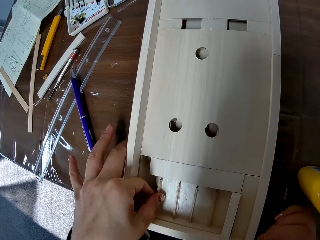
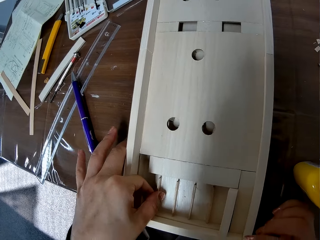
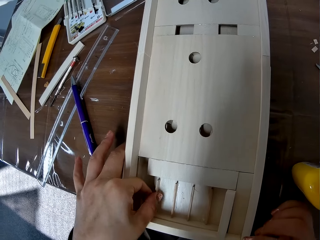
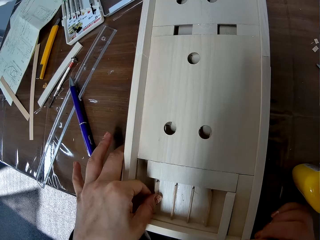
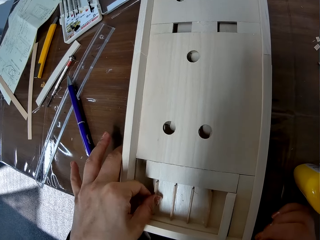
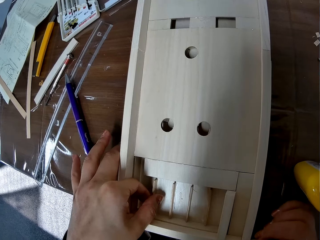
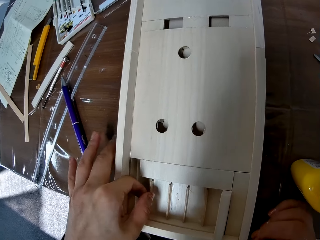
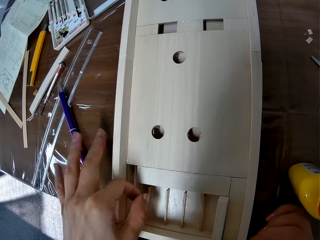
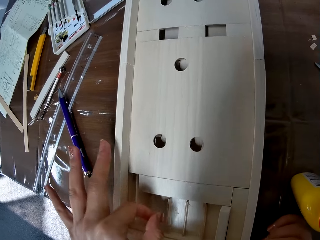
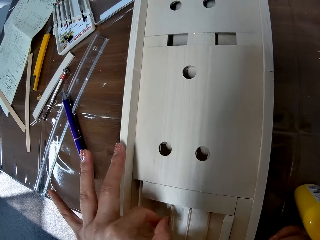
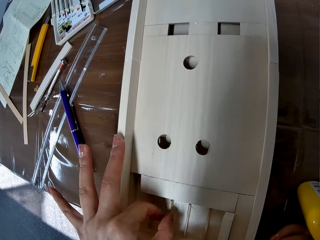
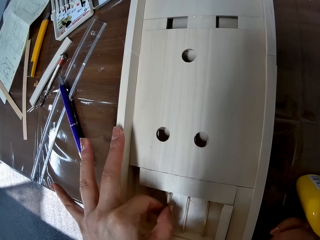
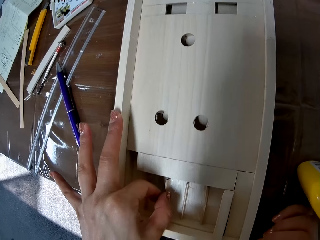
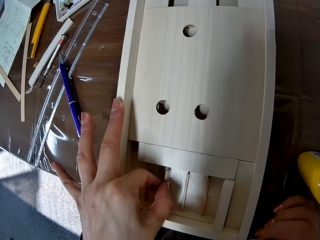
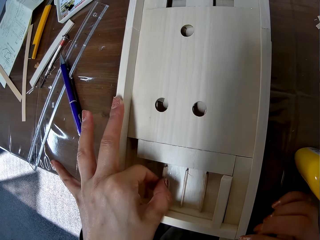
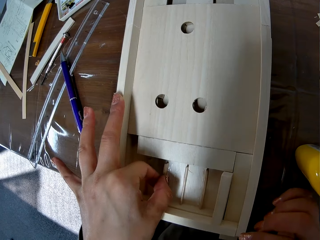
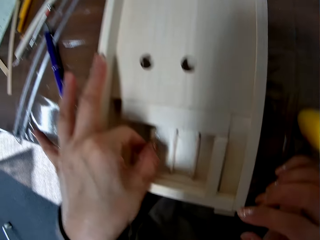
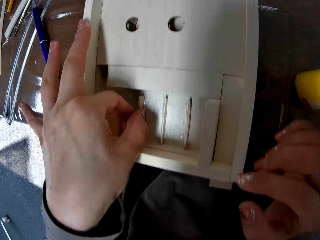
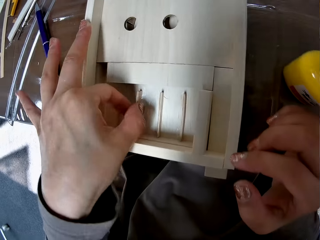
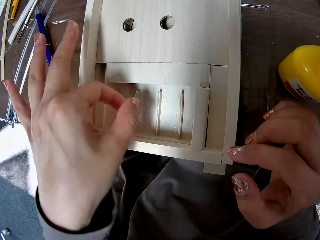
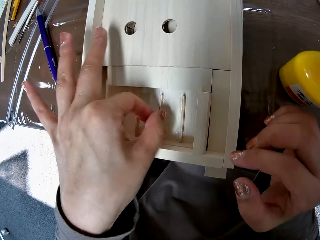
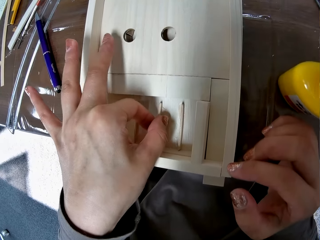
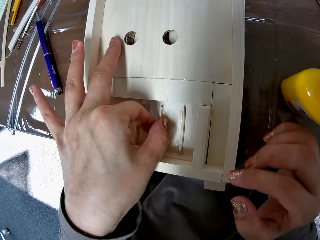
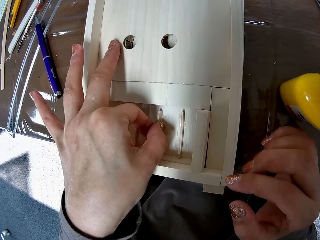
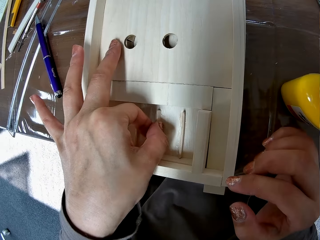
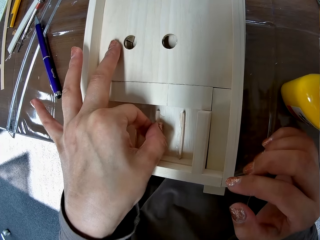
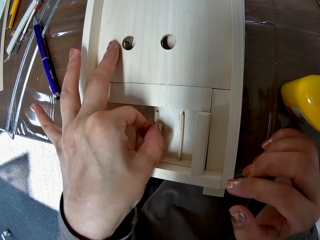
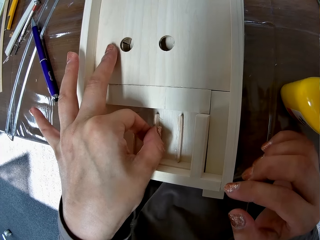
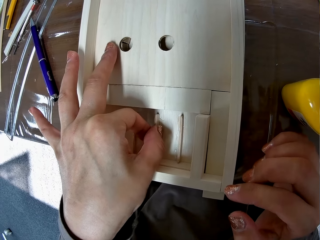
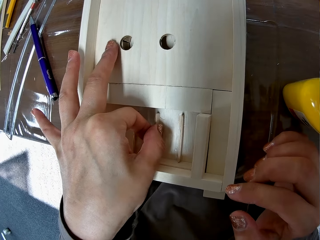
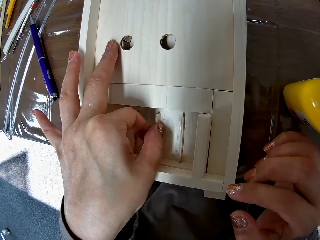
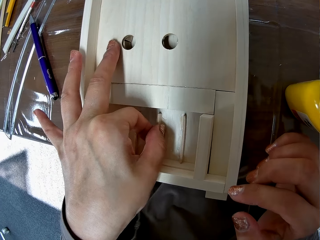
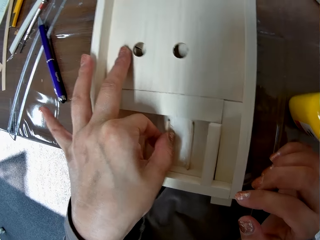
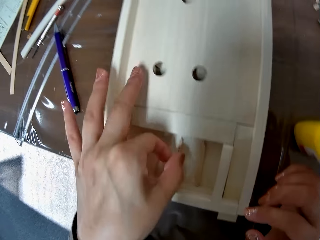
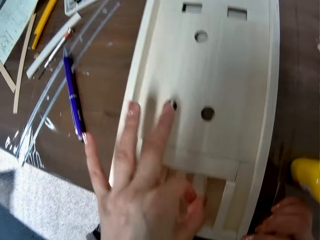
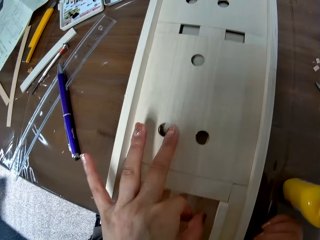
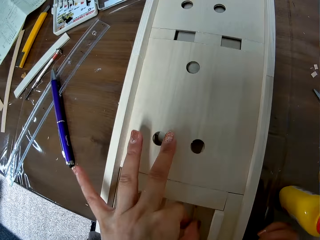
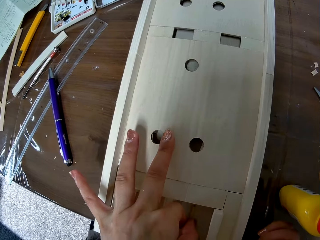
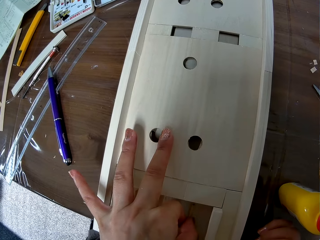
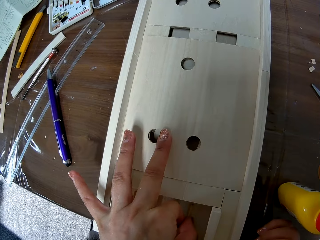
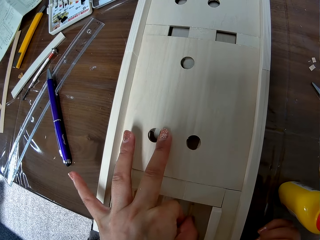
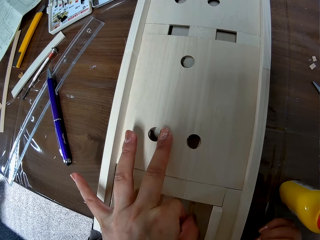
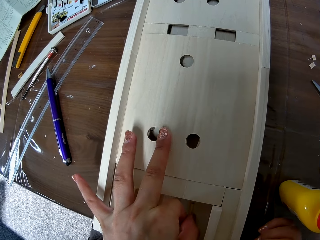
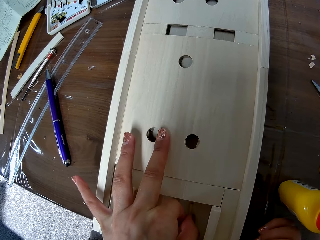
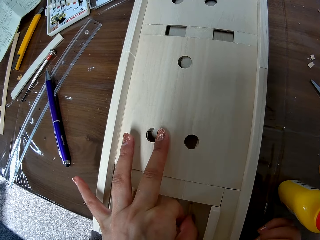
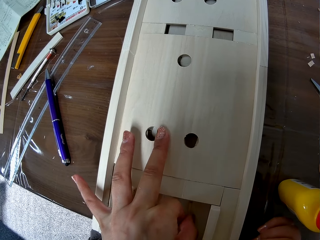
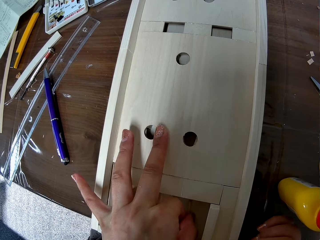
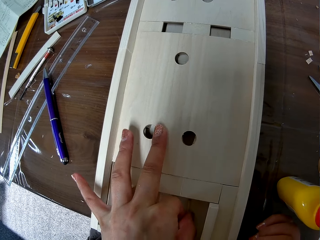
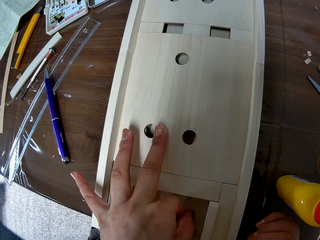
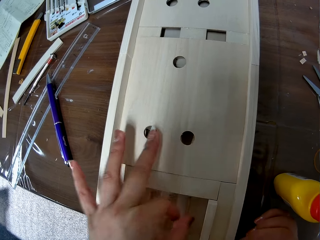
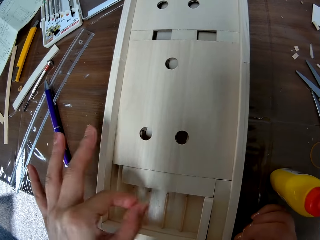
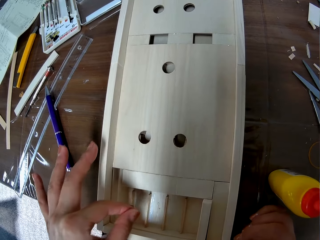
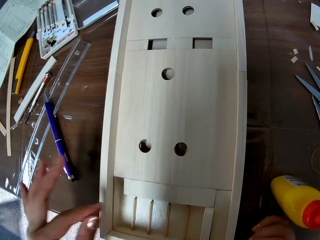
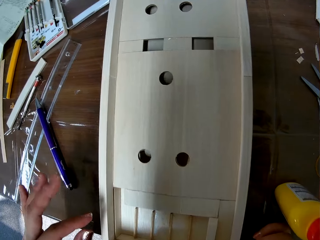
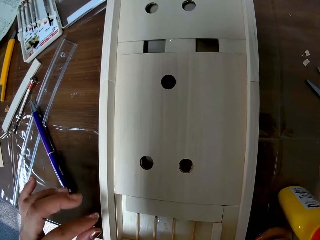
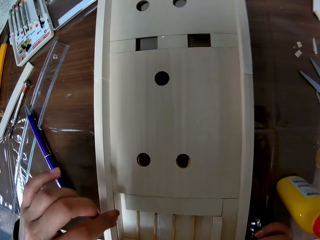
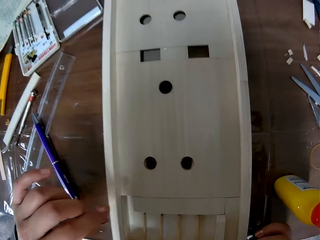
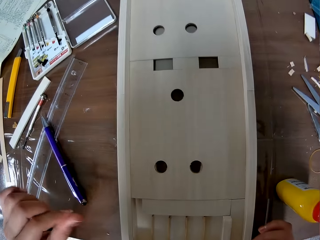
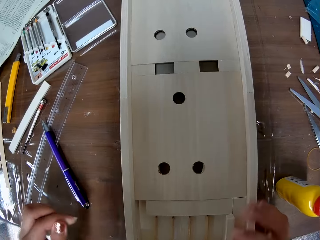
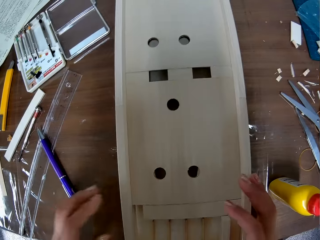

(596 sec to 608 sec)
The camera wearer adjusts the other piece of wood on the piece of wood. They adjust it repeatedly.

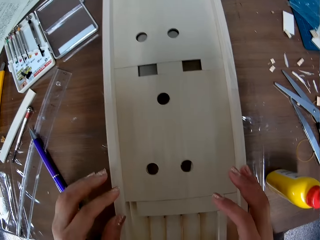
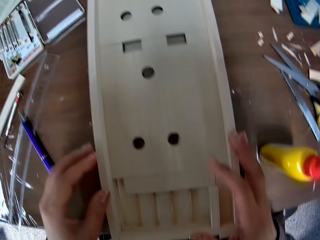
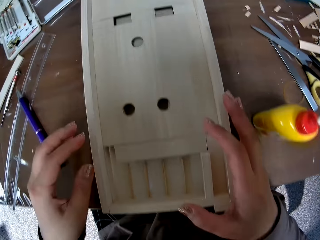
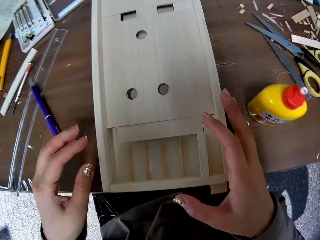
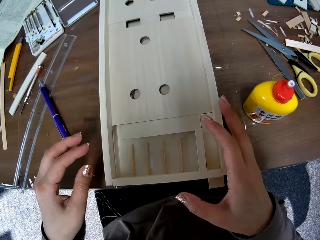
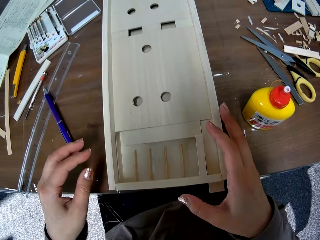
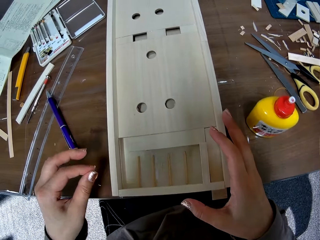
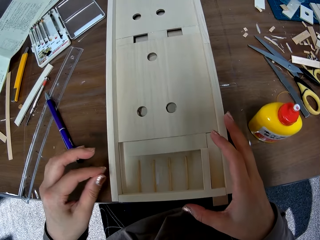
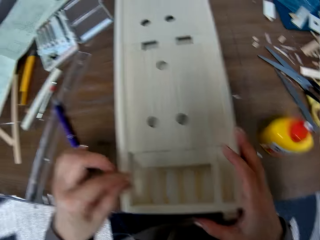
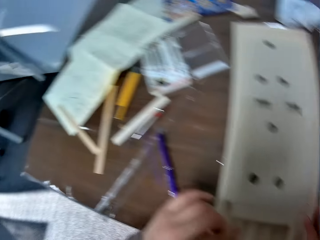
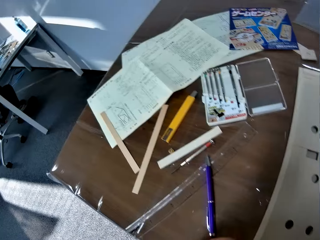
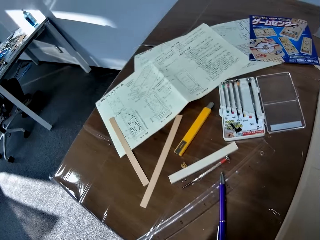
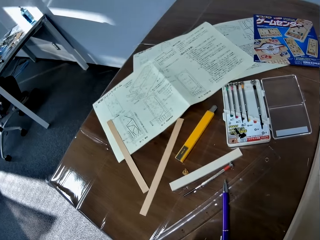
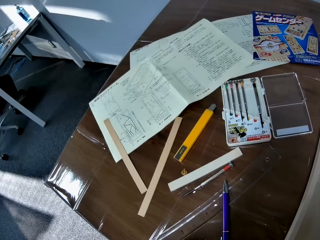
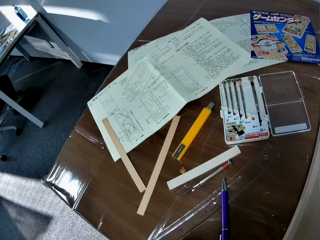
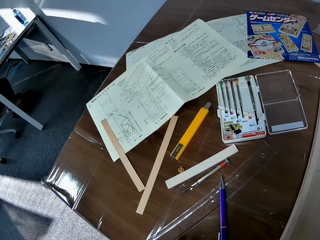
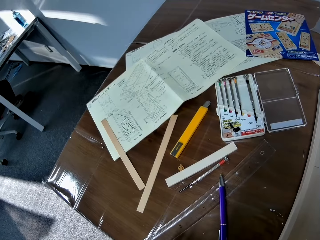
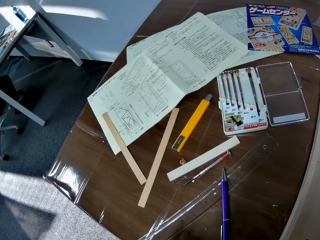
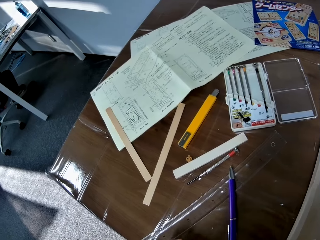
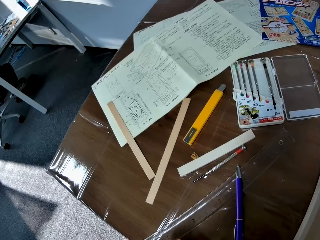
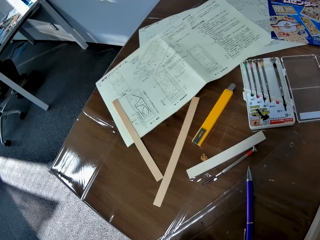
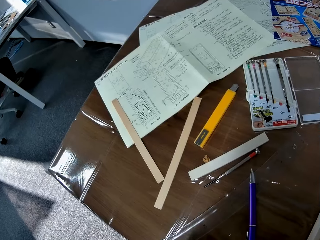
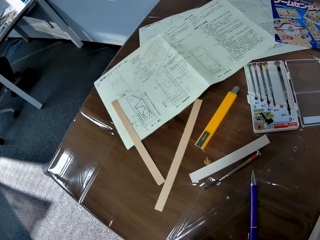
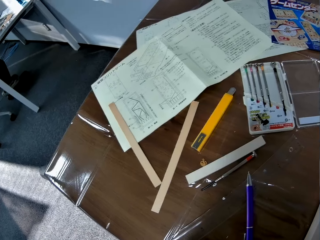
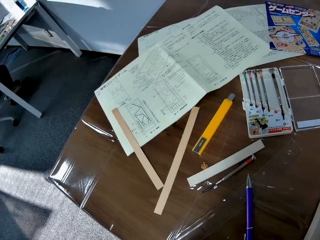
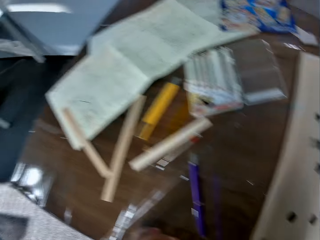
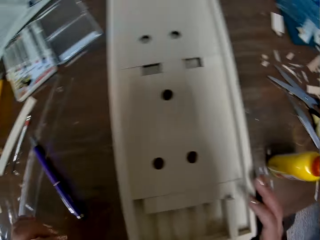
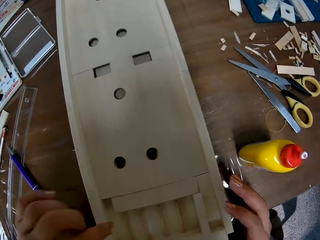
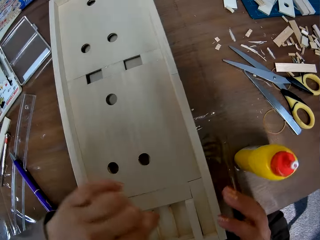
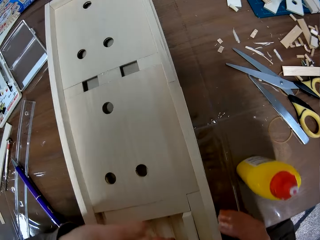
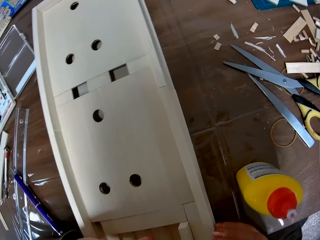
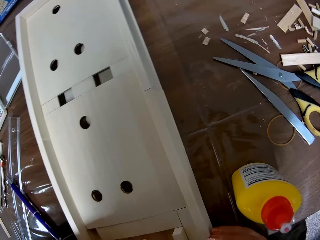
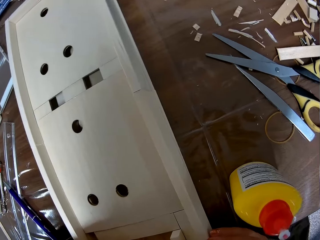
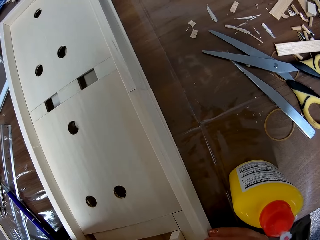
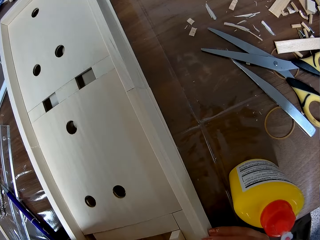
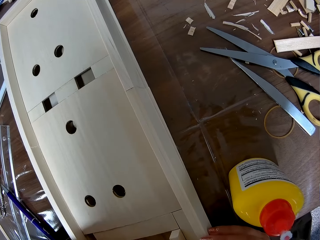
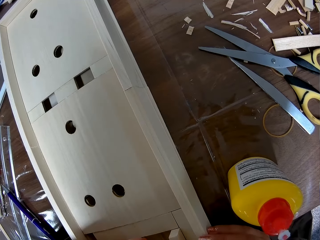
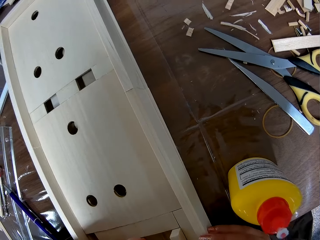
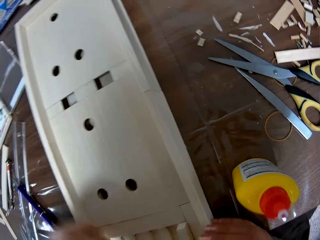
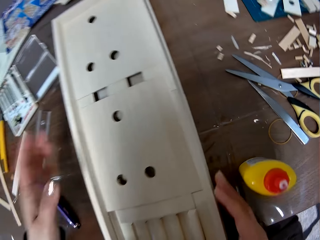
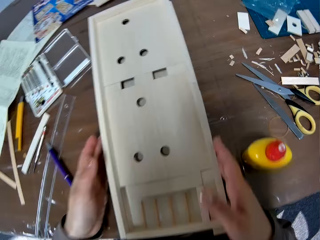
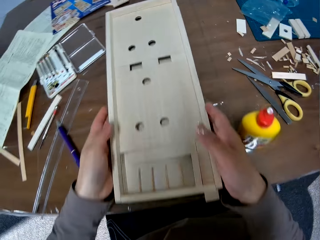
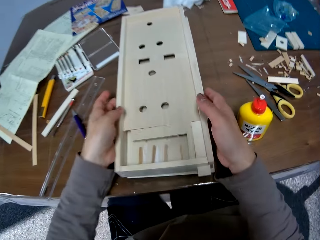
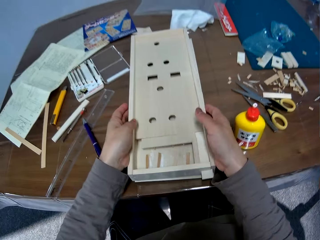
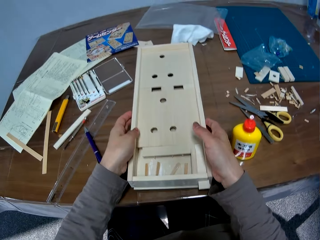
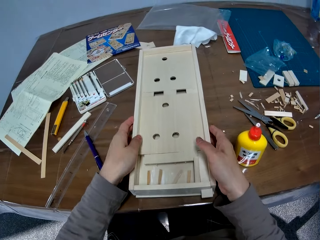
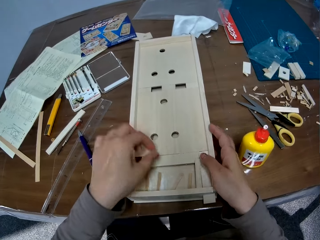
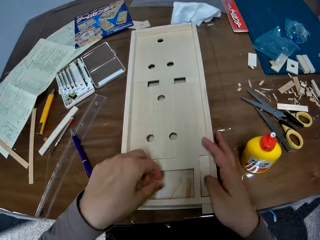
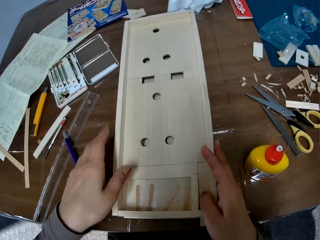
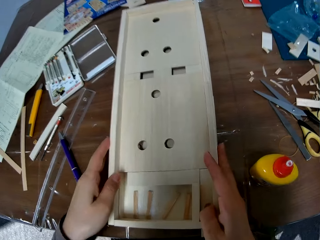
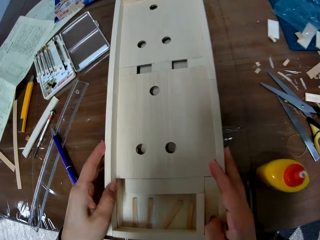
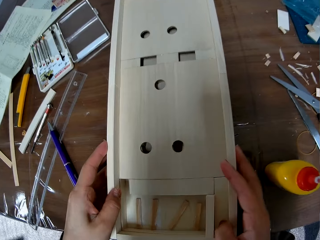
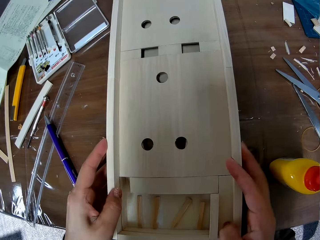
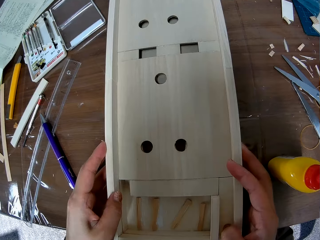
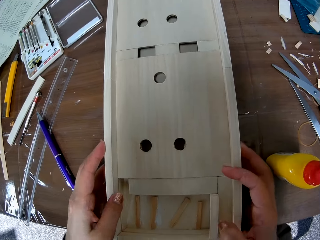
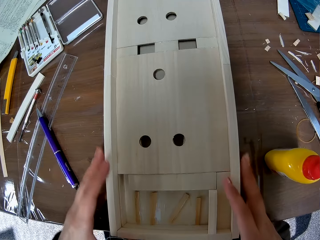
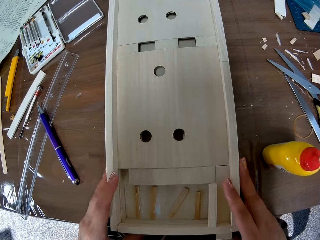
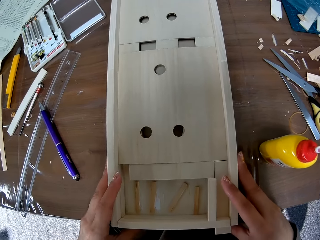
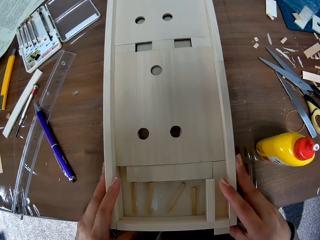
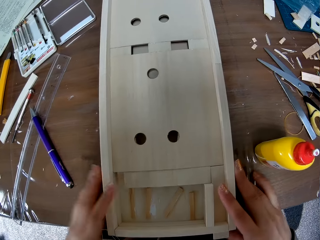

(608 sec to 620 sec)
The camera wearer adjusts the other piece of wood on the piece of wood. They move the woodwork with both hands.
